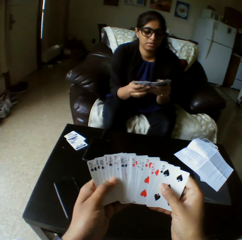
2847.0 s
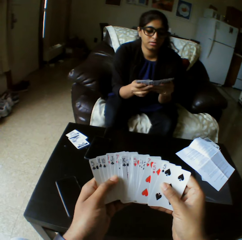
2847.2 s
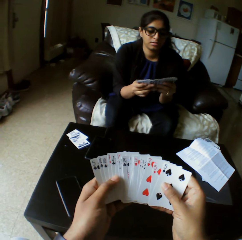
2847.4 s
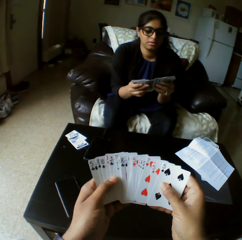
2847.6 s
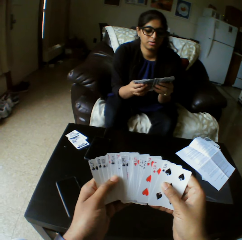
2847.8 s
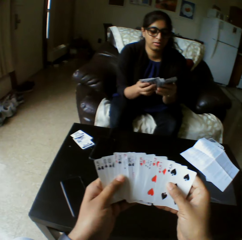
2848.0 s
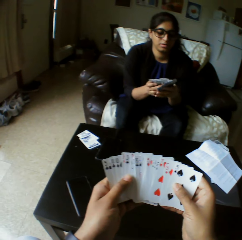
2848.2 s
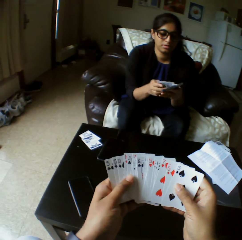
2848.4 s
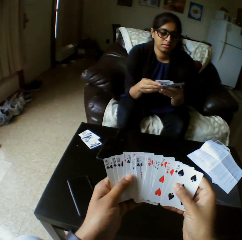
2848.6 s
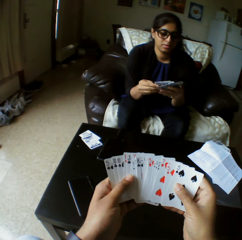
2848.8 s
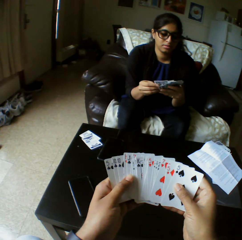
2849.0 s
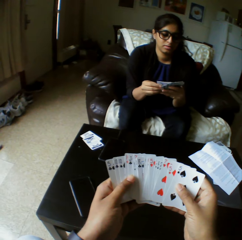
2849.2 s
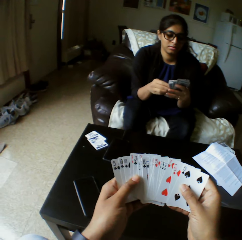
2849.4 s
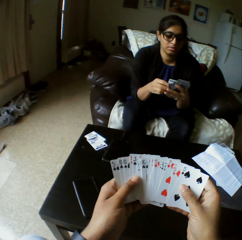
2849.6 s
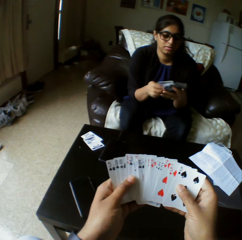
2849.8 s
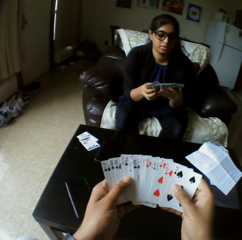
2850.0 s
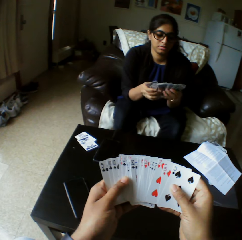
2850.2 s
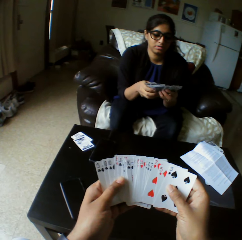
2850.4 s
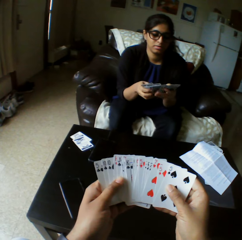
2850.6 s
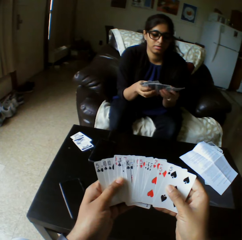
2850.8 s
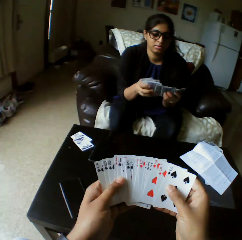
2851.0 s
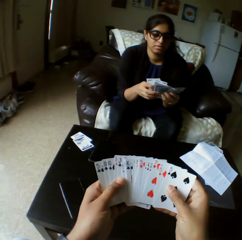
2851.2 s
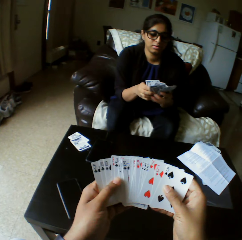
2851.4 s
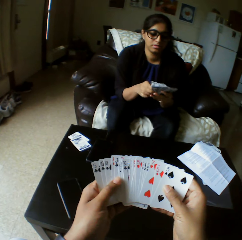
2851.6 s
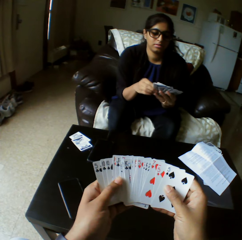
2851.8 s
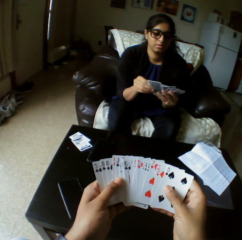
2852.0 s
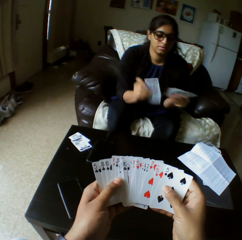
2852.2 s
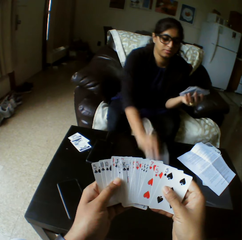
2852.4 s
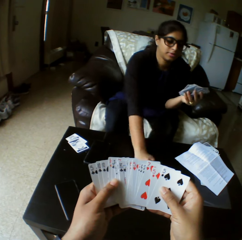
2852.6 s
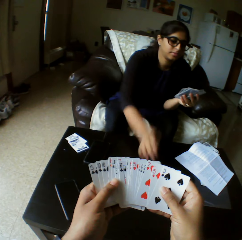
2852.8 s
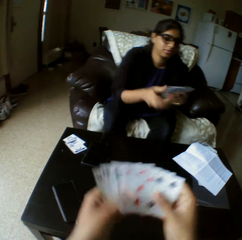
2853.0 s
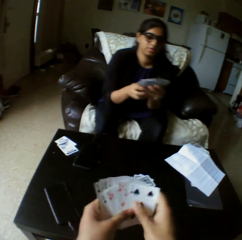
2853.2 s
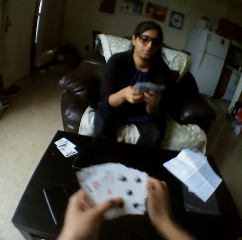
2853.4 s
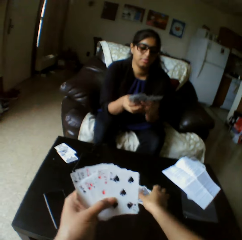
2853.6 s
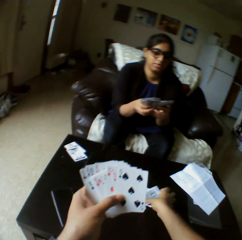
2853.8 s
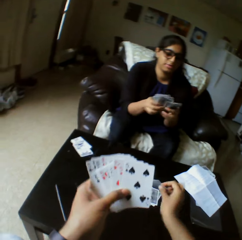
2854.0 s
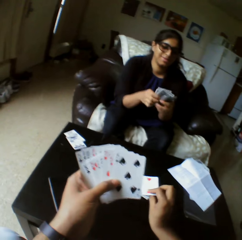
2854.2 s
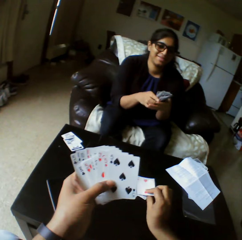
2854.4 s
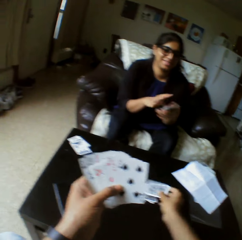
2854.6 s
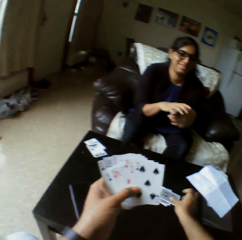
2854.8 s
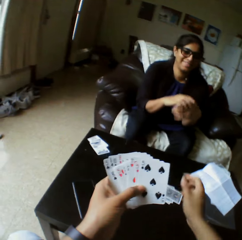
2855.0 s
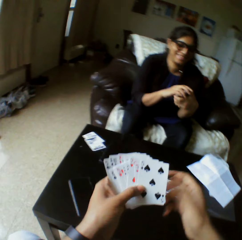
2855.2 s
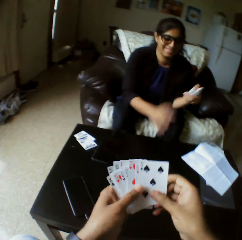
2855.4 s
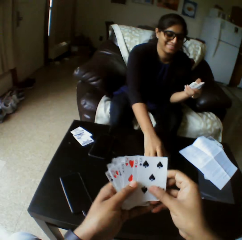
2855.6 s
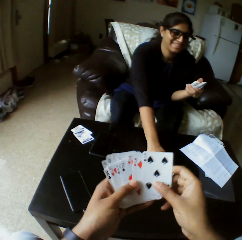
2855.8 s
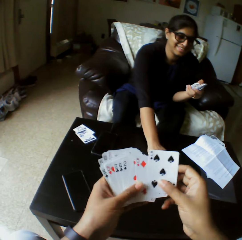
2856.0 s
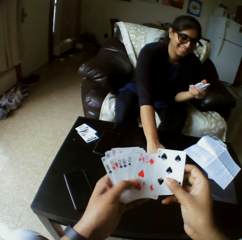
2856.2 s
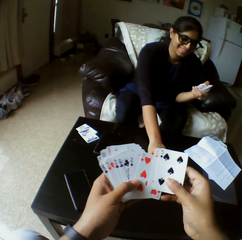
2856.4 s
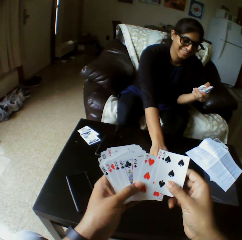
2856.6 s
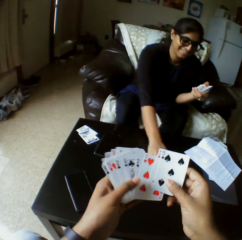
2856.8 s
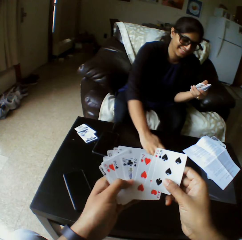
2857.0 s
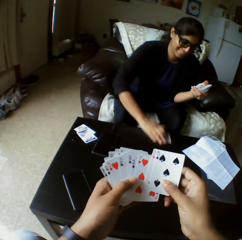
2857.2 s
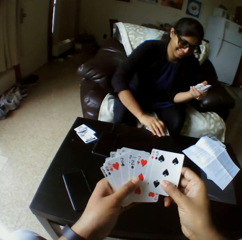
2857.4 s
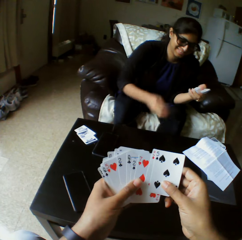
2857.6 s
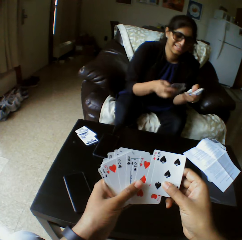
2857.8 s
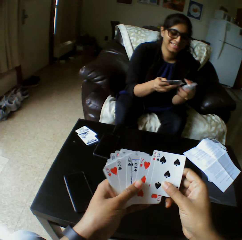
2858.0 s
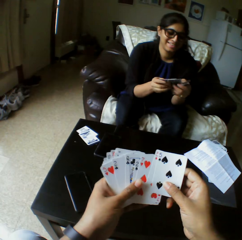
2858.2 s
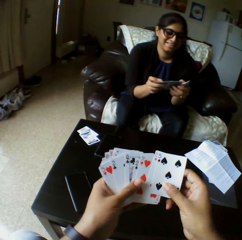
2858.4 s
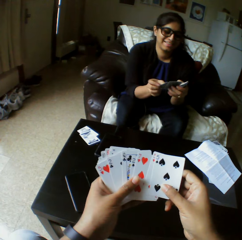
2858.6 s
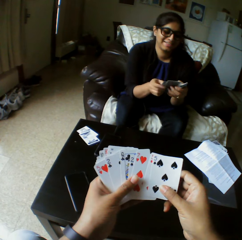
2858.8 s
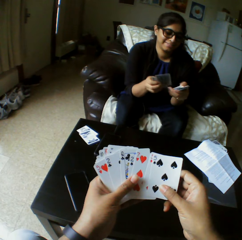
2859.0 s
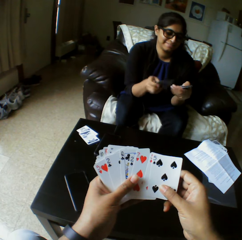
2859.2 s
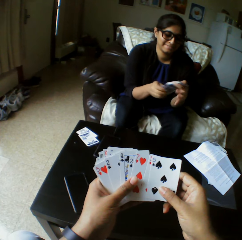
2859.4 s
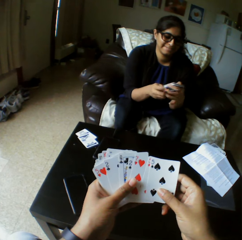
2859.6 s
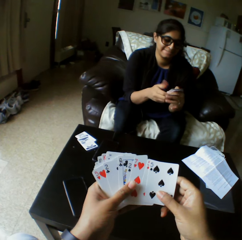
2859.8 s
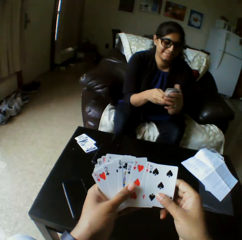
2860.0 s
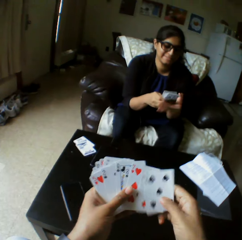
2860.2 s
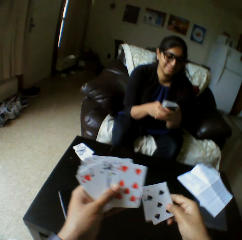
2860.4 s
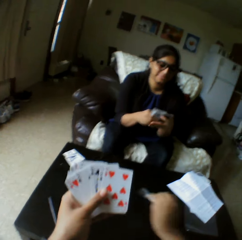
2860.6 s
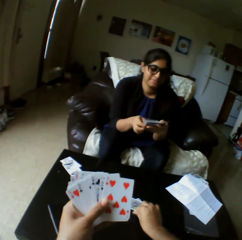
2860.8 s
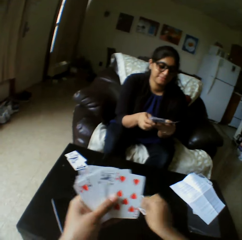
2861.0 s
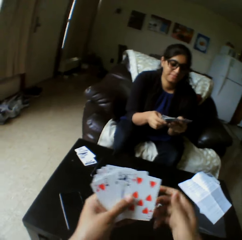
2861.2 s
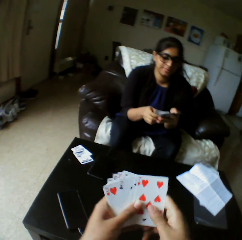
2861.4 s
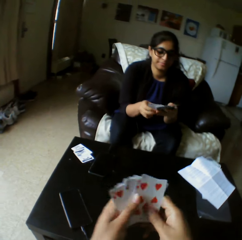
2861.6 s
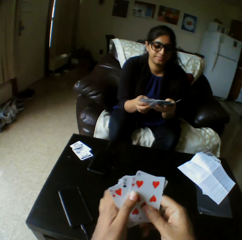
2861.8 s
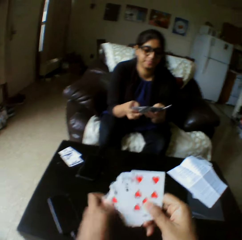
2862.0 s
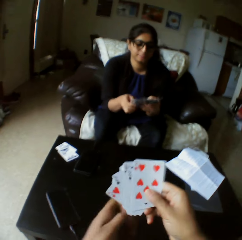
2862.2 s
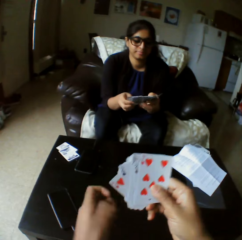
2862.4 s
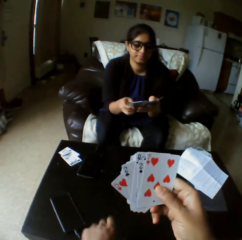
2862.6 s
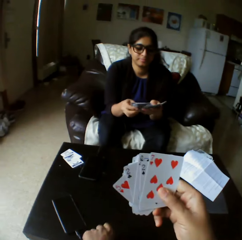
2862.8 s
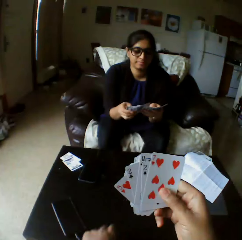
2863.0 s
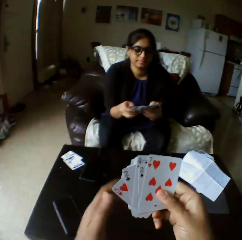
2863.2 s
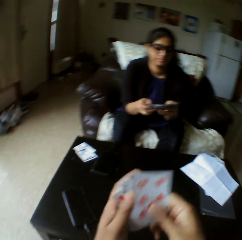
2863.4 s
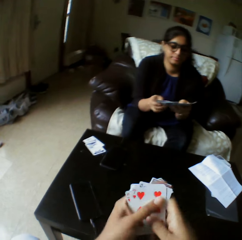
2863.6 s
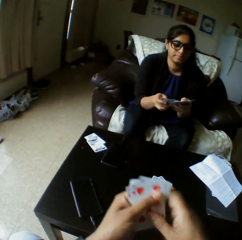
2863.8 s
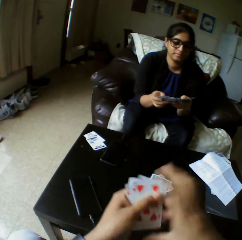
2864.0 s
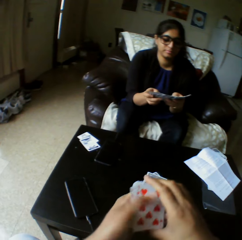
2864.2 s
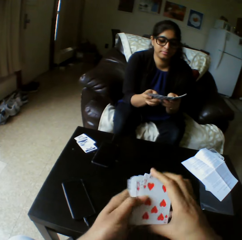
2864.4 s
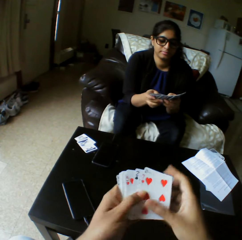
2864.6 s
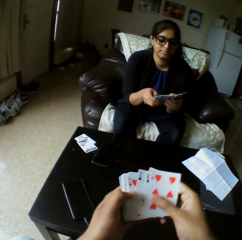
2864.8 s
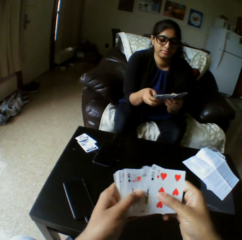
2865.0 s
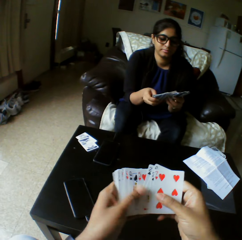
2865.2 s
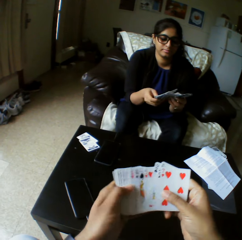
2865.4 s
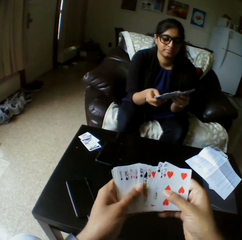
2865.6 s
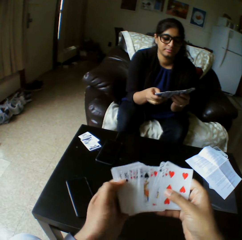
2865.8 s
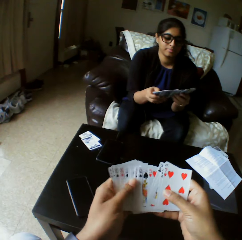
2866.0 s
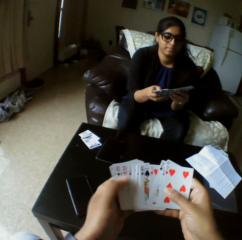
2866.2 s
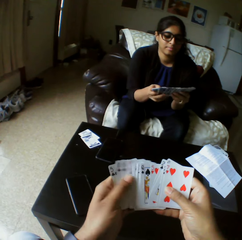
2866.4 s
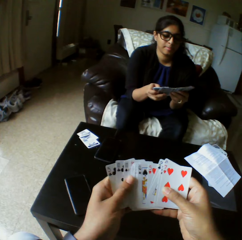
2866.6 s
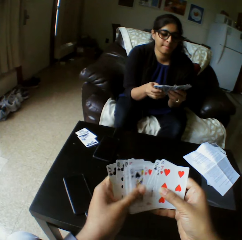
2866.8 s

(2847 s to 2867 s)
The camera wearer looks at the play card. A woman drops a card on the table with the right hand and shuffles the cards with both hands. The camera wearer takes the play cards. They flip a card on the table with the right hand. They shuffle the cards with both hands. The woman picks up the cards on the table with the right hand, shuffles the cards with both hands, and selects the play cards. The camera wearer drops a card on the table with the right hand. They transfer the card from the right hand to the left hand. They shuffle the cards with both hands and select the play cards.

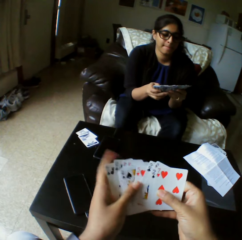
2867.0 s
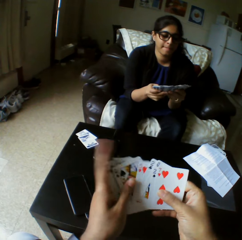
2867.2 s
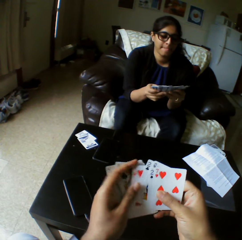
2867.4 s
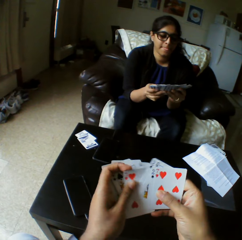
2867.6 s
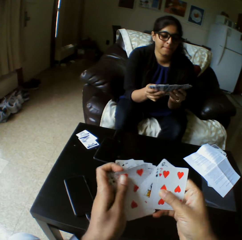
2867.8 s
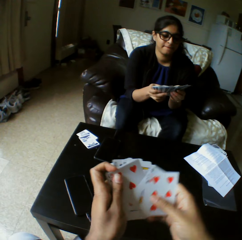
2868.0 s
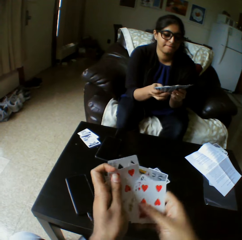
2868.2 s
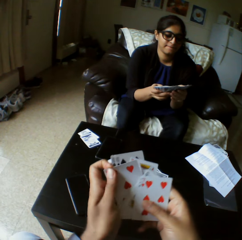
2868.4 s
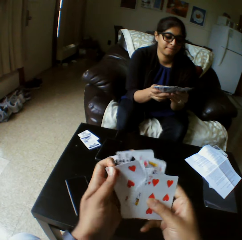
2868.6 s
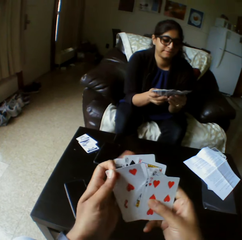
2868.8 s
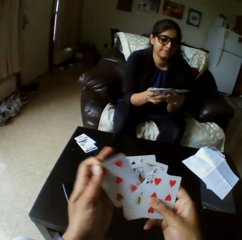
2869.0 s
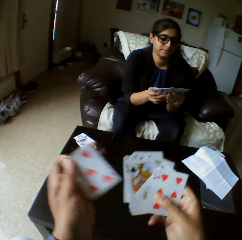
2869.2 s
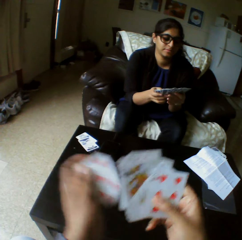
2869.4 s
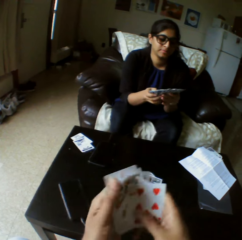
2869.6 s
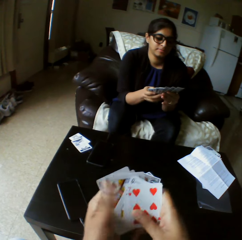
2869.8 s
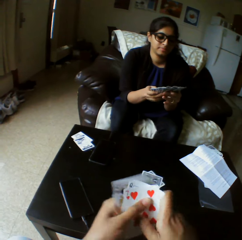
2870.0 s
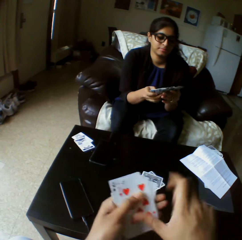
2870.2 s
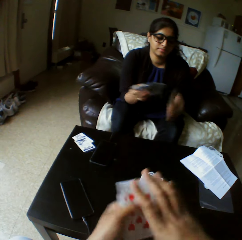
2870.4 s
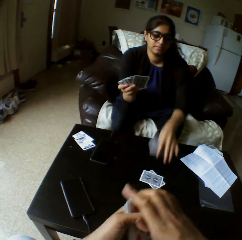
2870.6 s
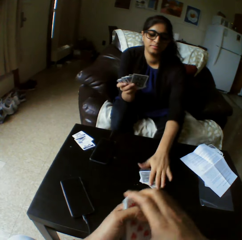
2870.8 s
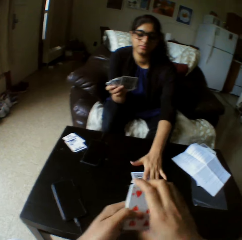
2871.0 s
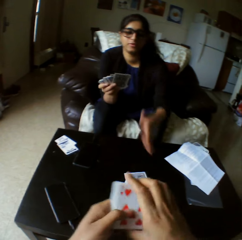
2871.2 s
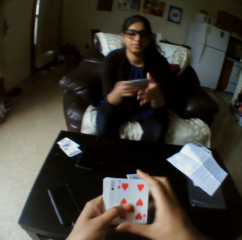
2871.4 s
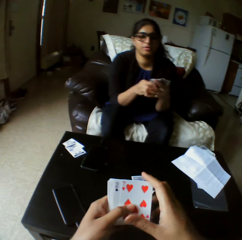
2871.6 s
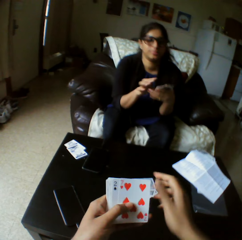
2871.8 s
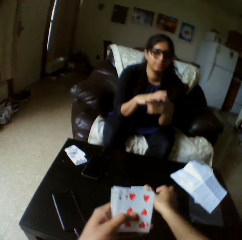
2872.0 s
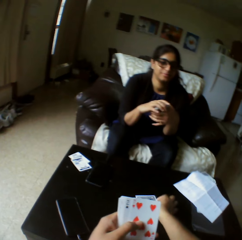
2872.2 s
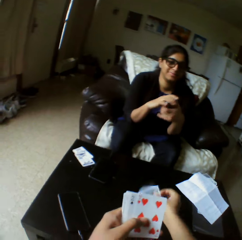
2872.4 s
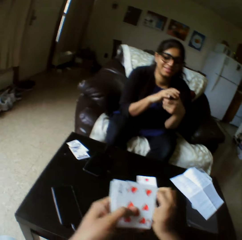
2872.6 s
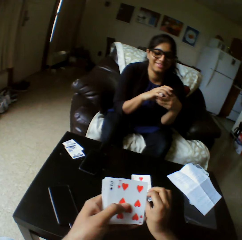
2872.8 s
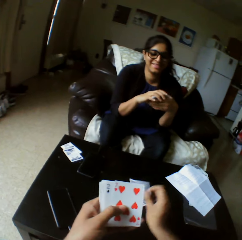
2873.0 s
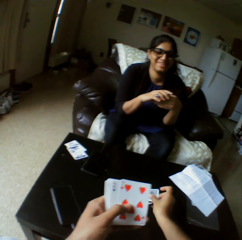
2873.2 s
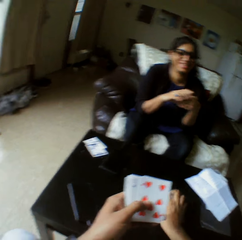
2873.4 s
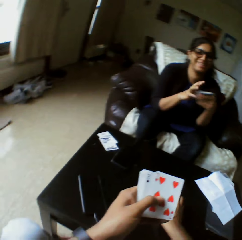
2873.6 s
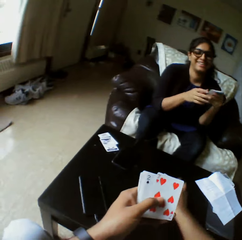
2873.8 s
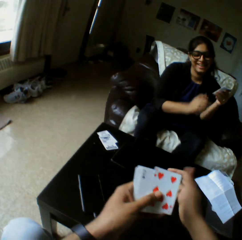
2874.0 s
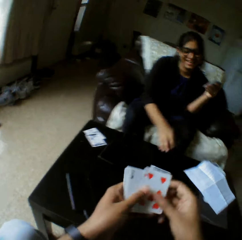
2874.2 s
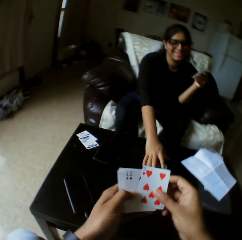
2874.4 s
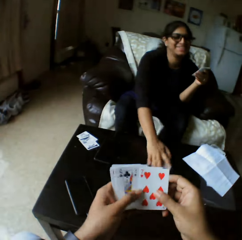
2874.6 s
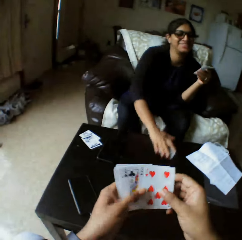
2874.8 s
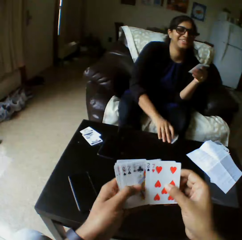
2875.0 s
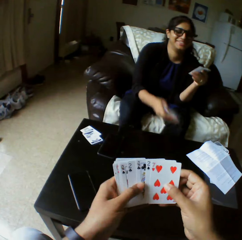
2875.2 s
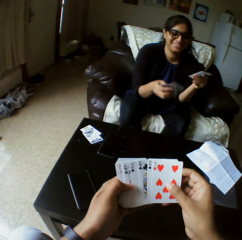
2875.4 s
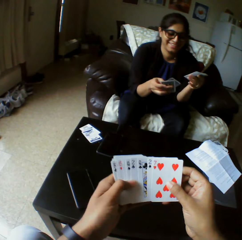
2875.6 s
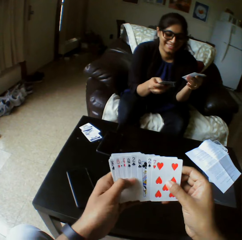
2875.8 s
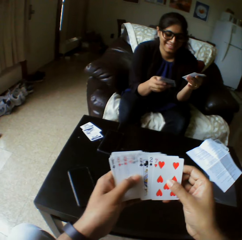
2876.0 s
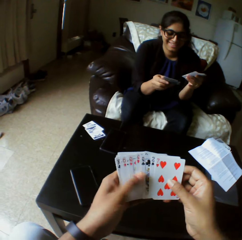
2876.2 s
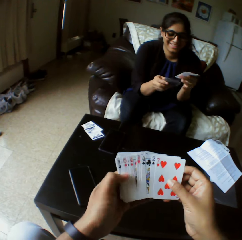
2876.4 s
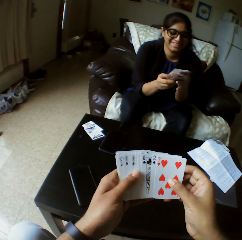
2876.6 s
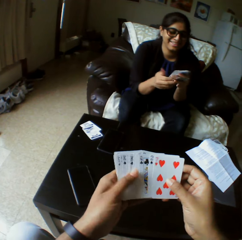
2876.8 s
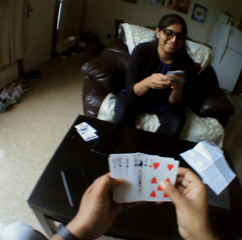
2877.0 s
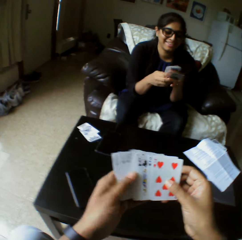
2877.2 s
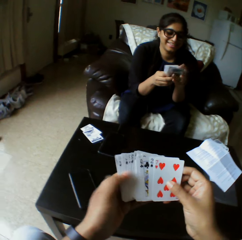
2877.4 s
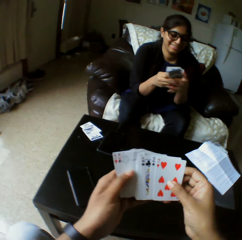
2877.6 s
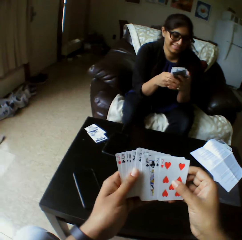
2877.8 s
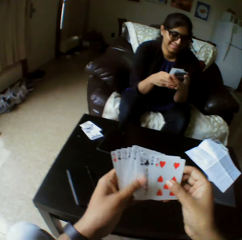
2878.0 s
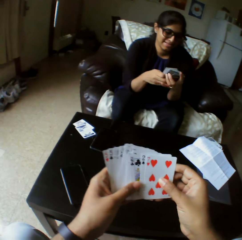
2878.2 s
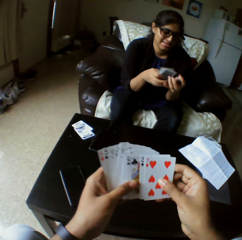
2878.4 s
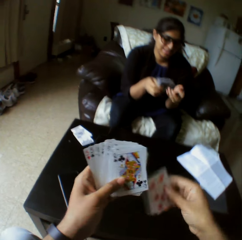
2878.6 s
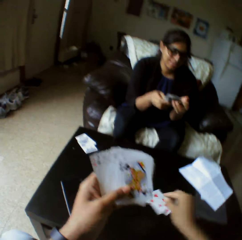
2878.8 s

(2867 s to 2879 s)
The camera wearer takes the play card. A woman drops a card on the table with the right hand and shuffles the cards with both hands. The camera wearer flips a card on the table with the right hand. They shuffle the cards with both hands. The woman picks up the cards on the table with the right hand, looks at the play cards, and shuffles the cards with both hands.
